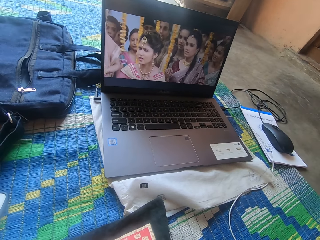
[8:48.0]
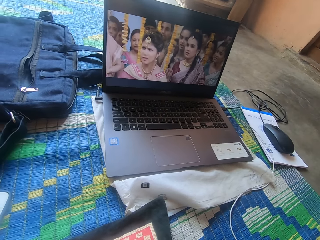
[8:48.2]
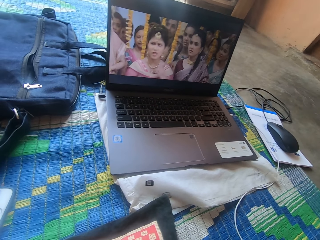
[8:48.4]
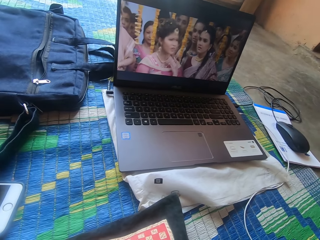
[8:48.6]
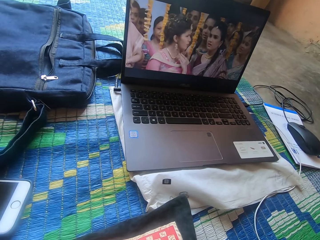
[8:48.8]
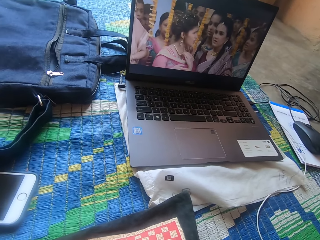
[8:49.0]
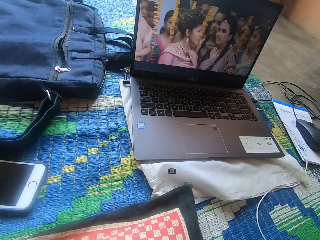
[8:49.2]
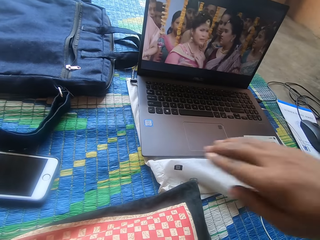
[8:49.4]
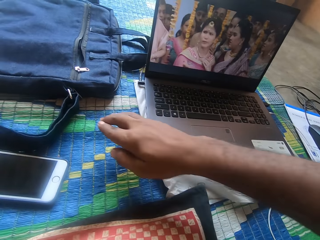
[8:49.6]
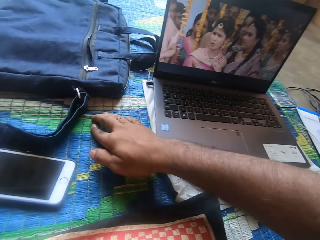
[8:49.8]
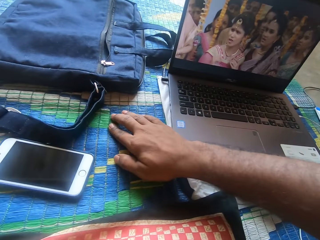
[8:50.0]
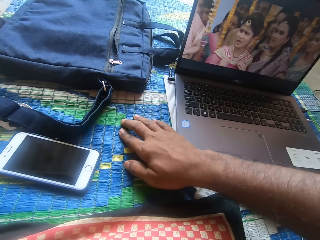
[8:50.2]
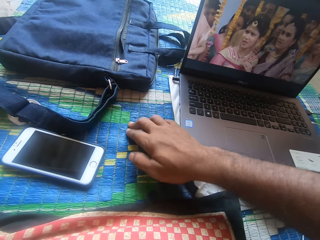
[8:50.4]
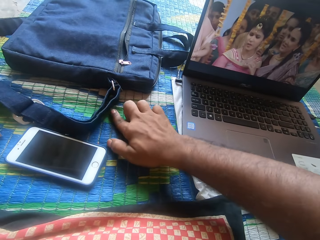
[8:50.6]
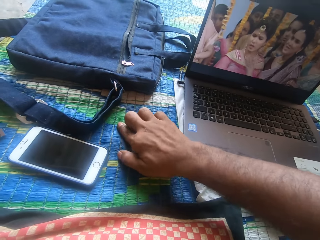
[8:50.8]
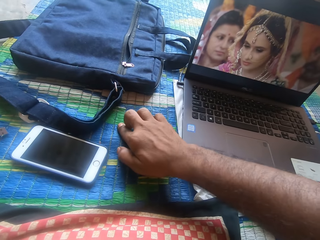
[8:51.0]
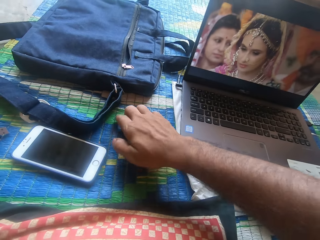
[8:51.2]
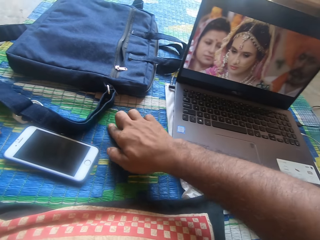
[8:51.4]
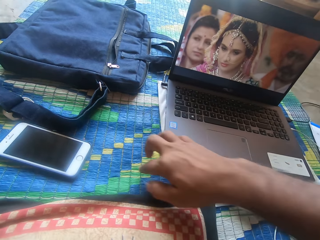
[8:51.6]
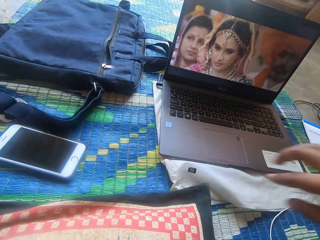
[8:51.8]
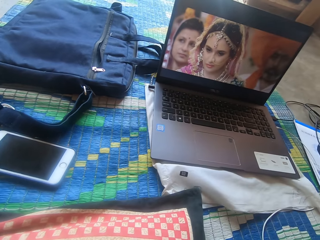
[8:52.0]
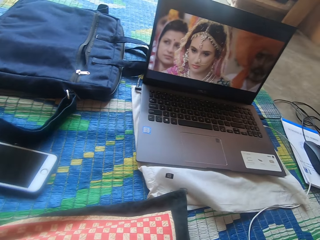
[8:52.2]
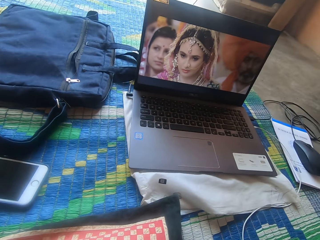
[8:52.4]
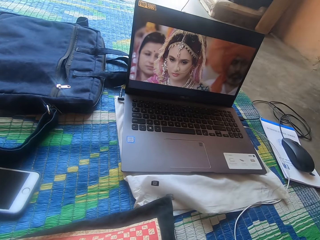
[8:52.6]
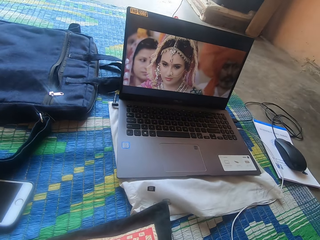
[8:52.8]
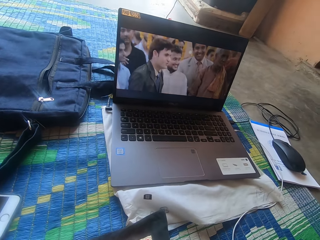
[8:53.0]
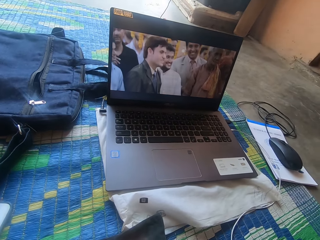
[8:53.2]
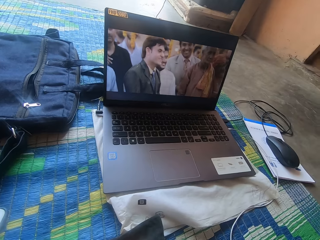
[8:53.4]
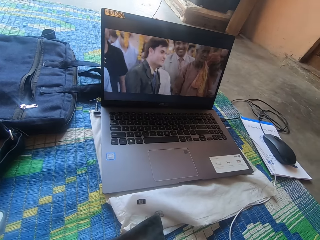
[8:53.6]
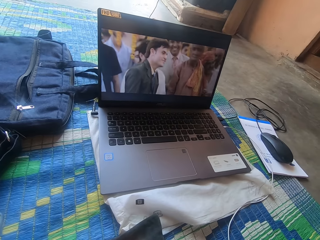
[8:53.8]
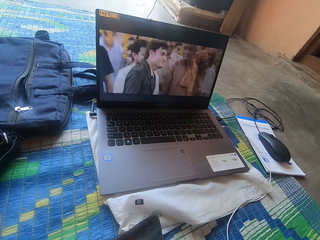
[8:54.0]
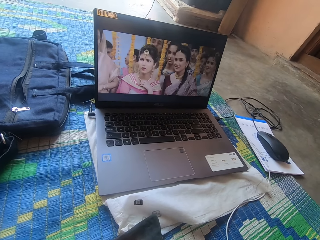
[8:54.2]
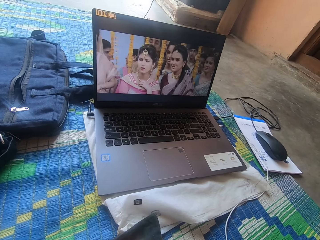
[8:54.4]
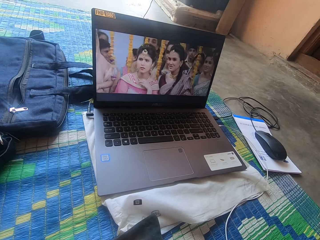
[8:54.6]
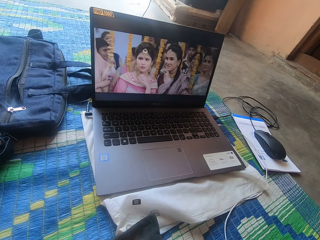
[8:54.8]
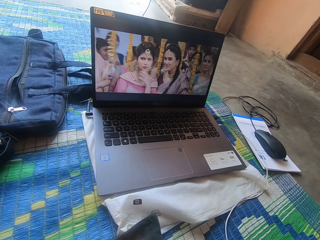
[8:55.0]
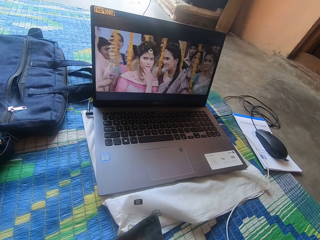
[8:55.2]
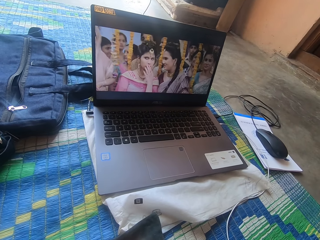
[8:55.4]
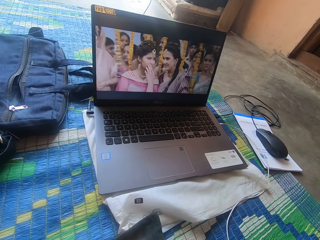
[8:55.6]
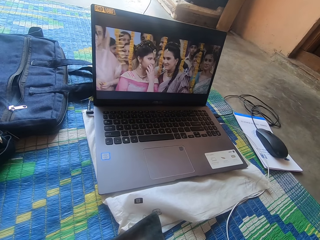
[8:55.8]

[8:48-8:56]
The camera wearer touches the mat. They rub the mat.

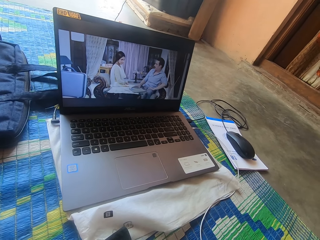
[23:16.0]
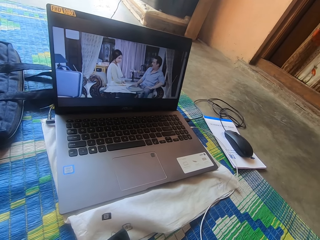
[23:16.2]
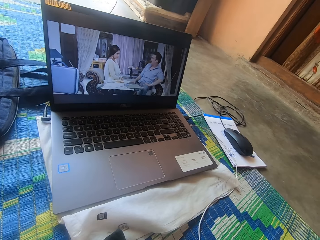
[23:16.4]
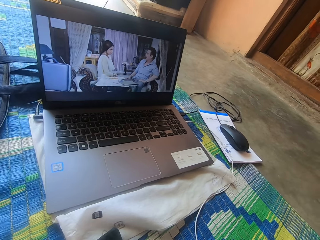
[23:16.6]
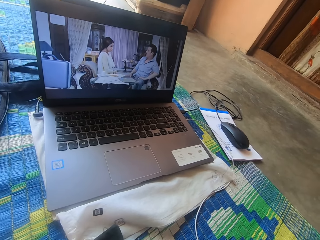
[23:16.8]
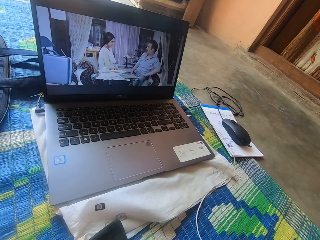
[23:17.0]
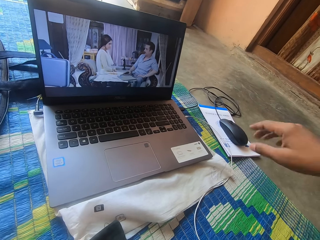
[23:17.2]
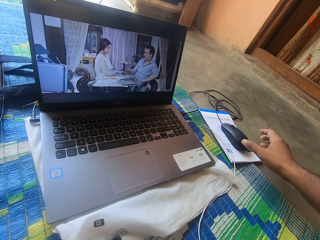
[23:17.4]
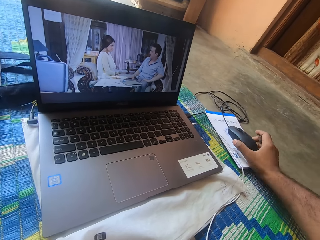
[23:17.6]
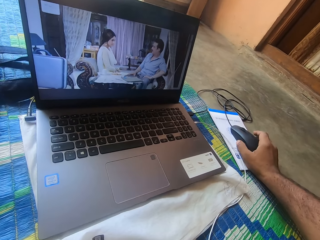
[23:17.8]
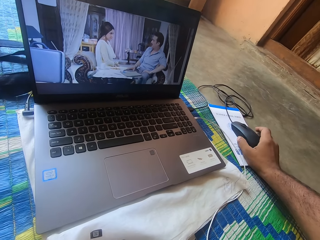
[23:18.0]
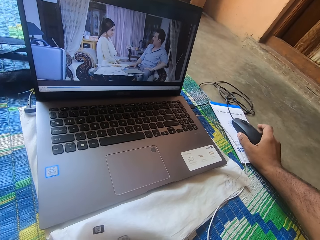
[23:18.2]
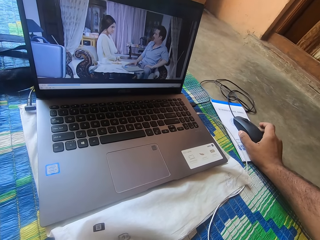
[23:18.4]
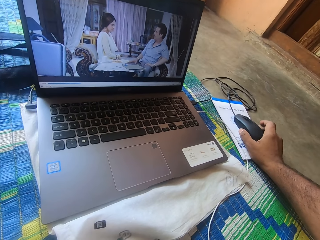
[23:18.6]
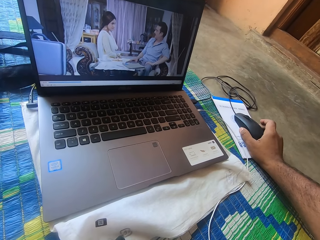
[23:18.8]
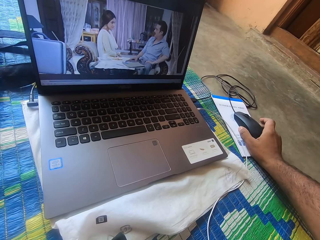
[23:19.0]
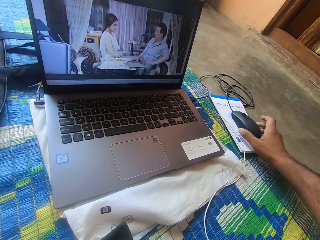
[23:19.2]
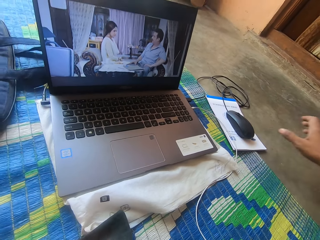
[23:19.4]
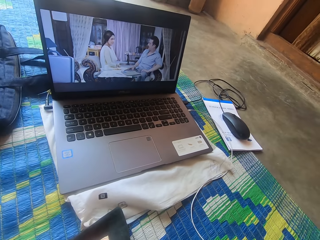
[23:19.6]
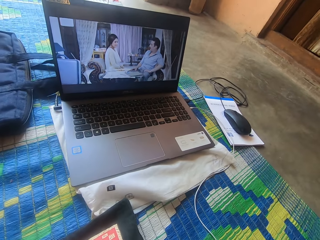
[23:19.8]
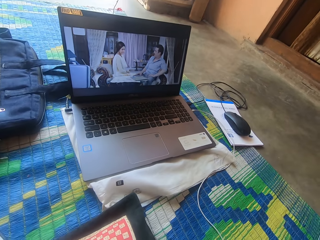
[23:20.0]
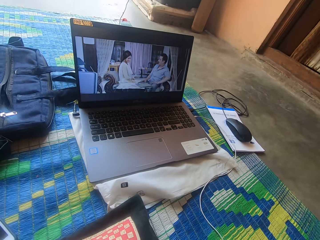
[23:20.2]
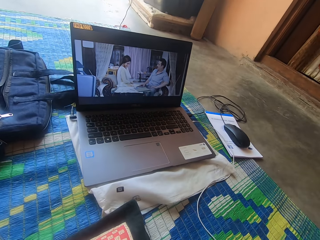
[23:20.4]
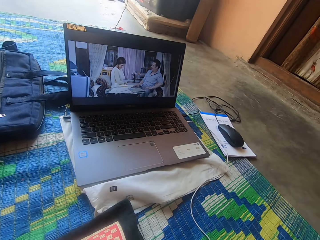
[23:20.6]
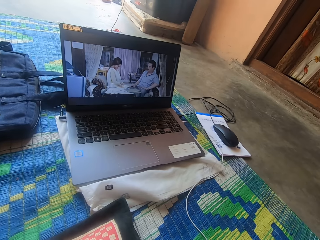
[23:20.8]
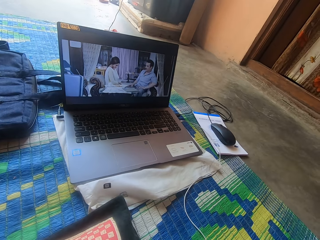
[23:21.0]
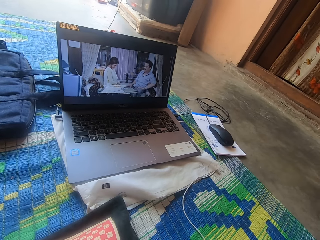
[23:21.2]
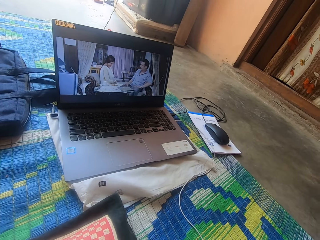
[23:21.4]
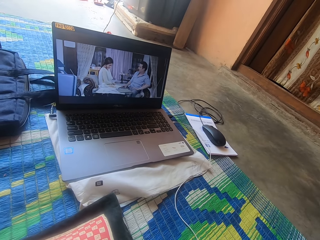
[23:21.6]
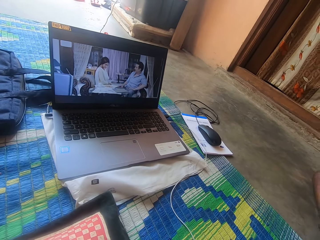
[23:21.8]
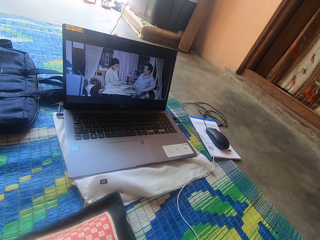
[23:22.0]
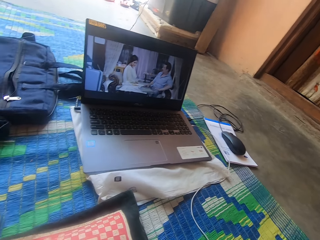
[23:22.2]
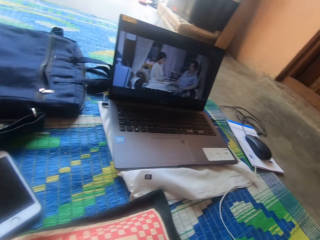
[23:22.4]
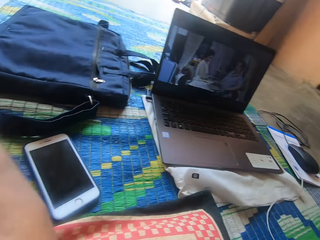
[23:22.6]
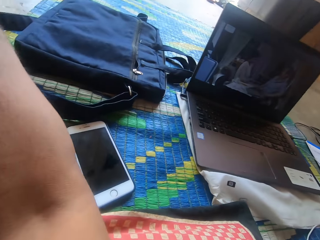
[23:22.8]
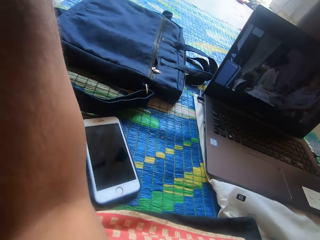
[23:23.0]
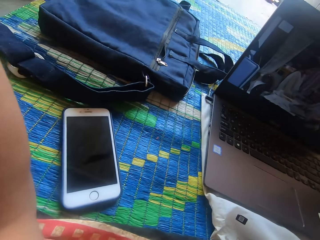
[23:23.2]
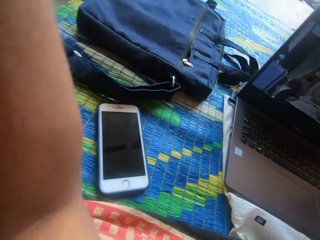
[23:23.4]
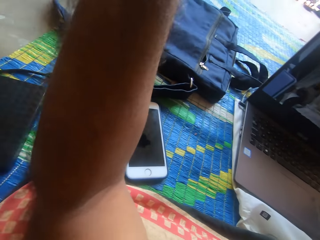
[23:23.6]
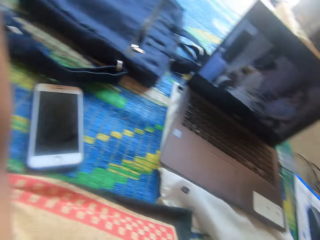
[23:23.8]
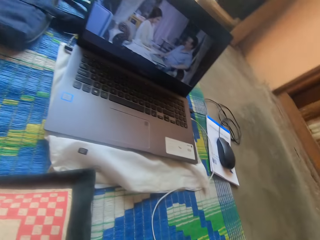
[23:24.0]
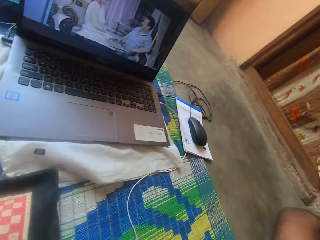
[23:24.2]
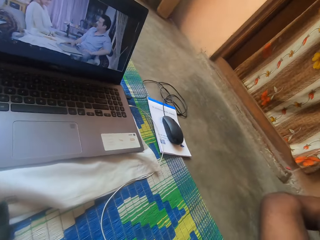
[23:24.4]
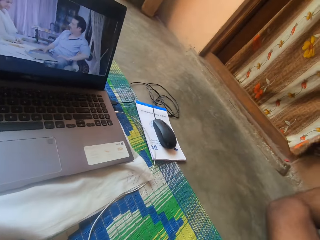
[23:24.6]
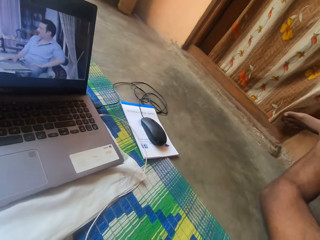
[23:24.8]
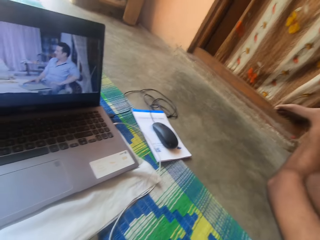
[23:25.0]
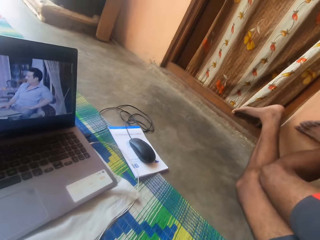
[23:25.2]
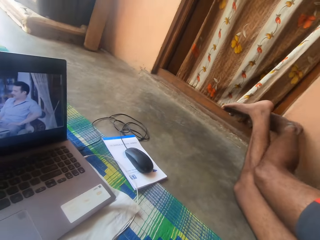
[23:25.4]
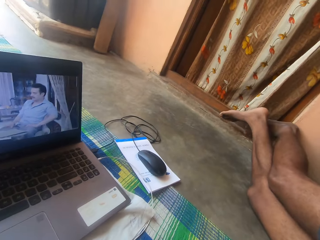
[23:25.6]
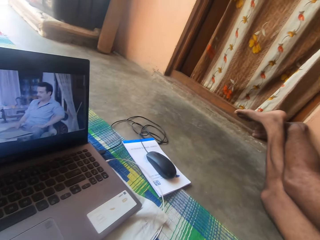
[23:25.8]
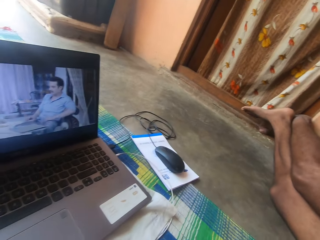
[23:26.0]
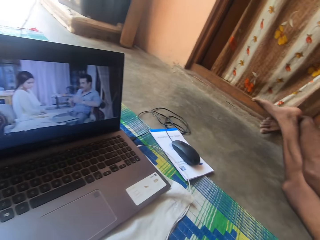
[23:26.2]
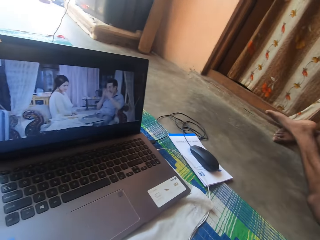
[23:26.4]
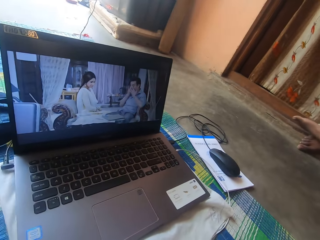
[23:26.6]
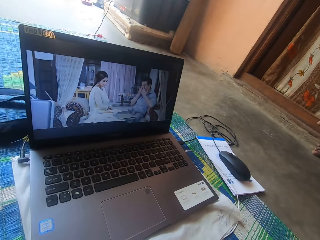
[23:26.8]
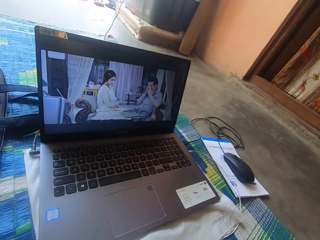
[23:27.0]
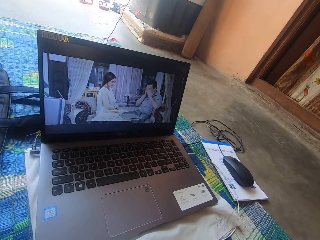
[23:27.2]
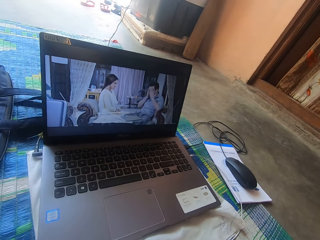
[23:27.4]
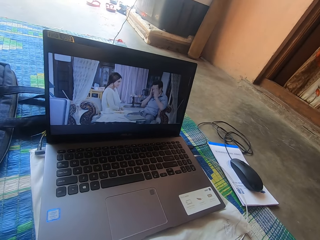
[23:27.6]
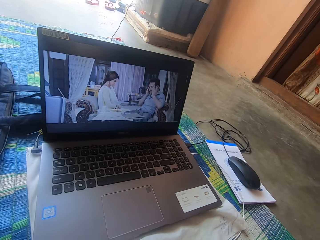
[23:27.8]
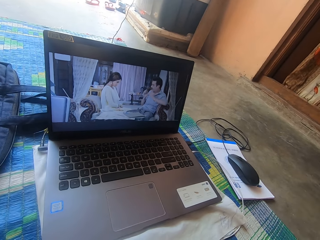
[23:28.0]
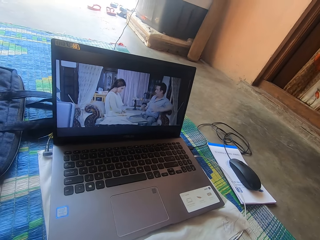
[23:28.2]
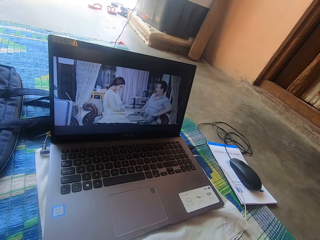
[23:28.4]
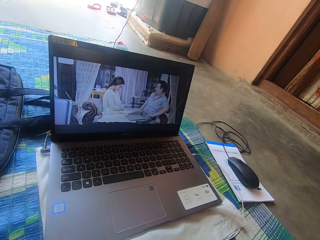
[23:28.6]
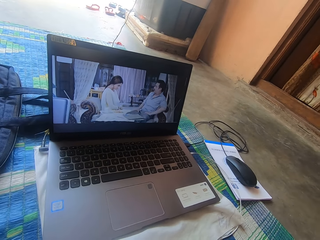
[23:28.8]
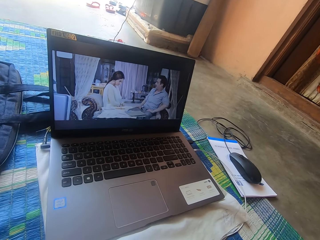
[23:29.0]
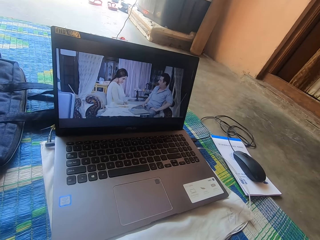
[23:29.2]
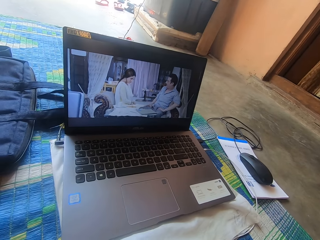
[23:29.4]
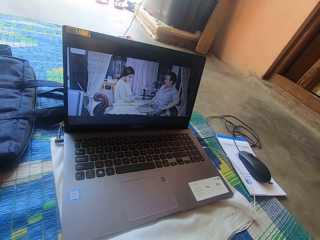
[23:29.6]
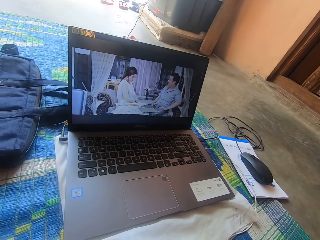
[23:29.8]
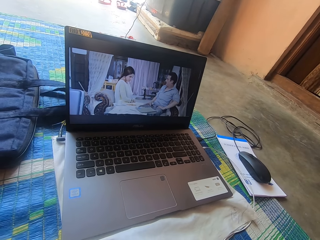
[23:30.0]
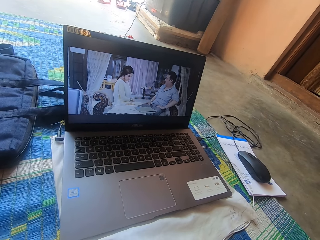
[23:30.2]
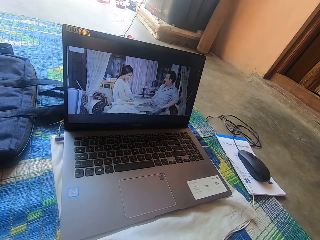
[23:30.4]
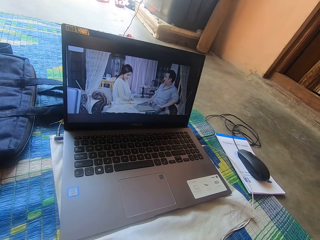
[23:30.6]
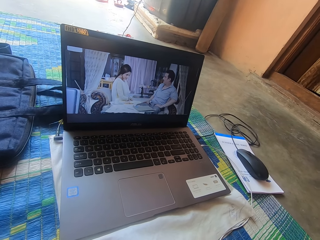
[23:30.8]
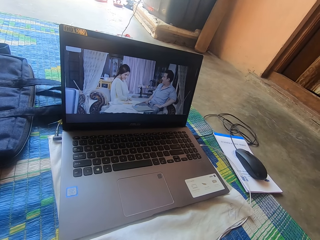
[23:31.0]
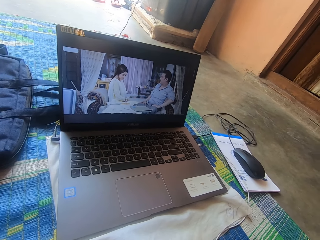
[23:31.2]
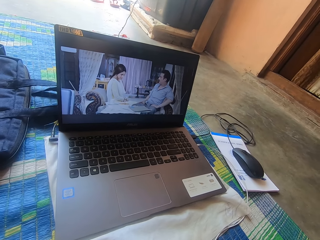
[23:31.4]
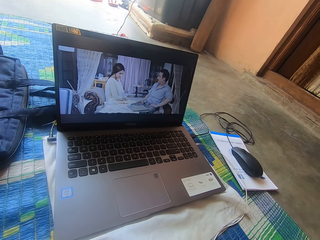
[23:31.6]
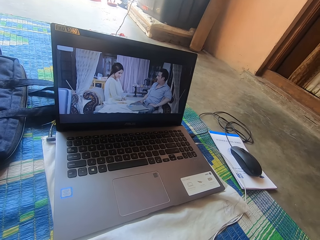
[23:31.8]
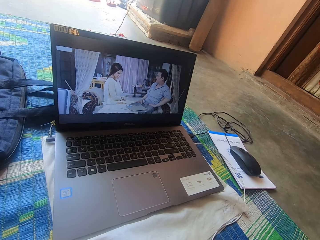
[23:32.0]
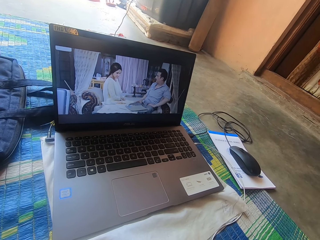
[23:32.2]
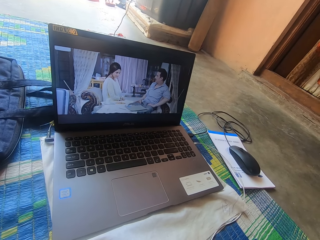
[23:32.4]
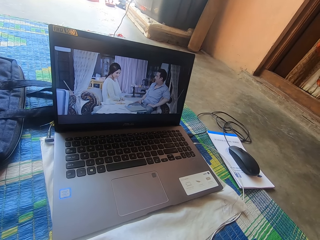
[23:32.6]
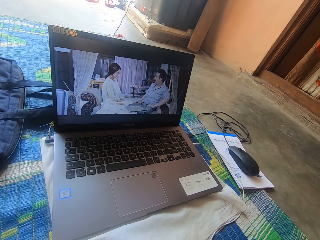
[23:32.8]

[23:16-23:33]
The camera wearer stretches his right hand towards a mouse on the floor. He moves the mouse on a white book on the floor with his right hand. He holds the mouse. He takes his right hand off the mouse. He stretches his hand back. He watches the movie. He moves his left hand. He adjusts the camera. He stretches his legs on the floor. He moves his legs from the wall. He crosses his legs on the floor. He watches the movie on his laptop.
